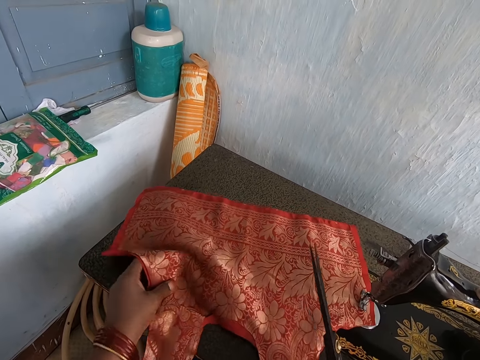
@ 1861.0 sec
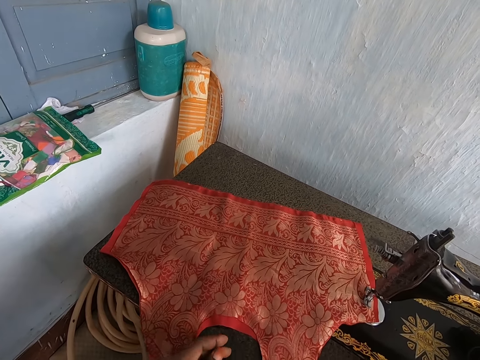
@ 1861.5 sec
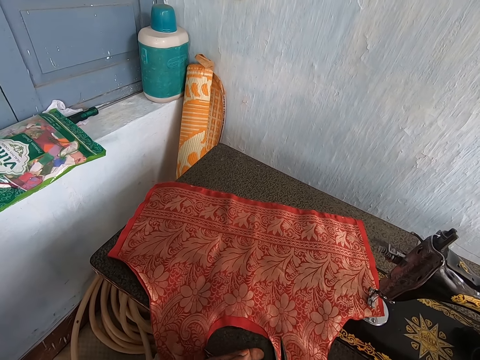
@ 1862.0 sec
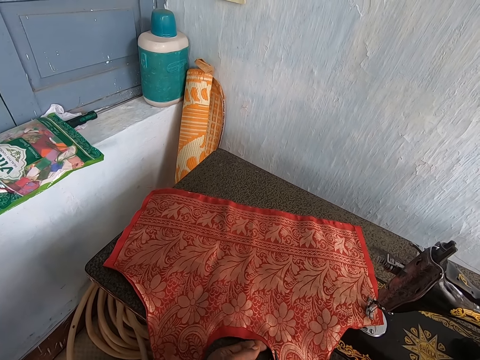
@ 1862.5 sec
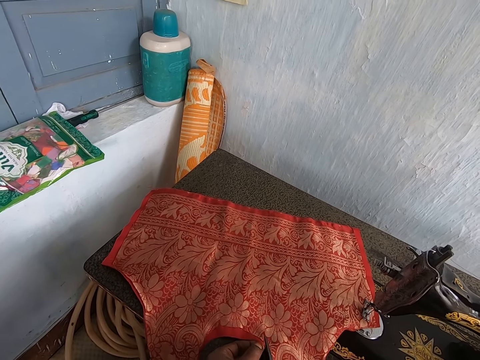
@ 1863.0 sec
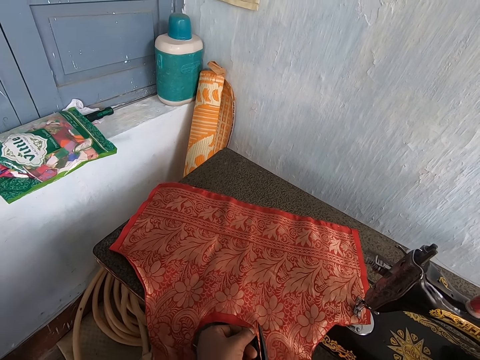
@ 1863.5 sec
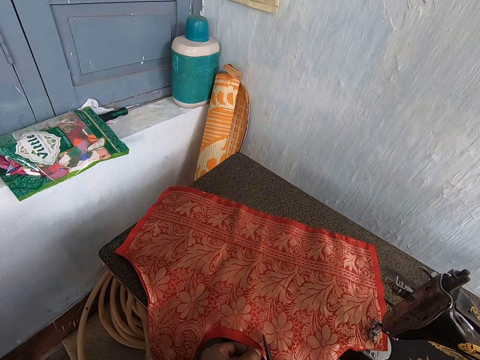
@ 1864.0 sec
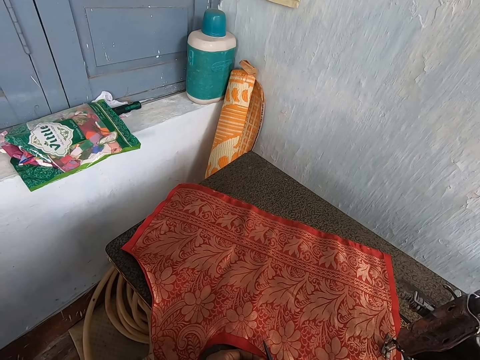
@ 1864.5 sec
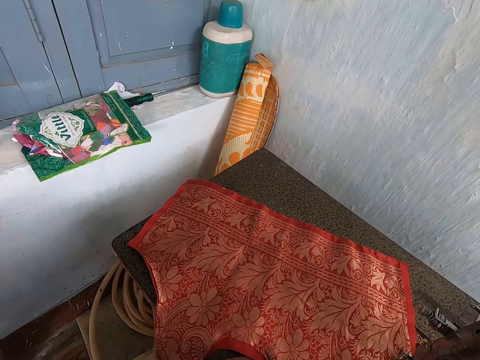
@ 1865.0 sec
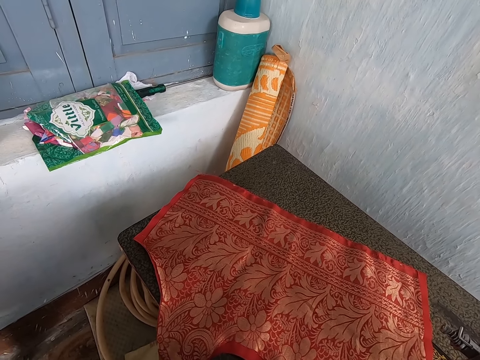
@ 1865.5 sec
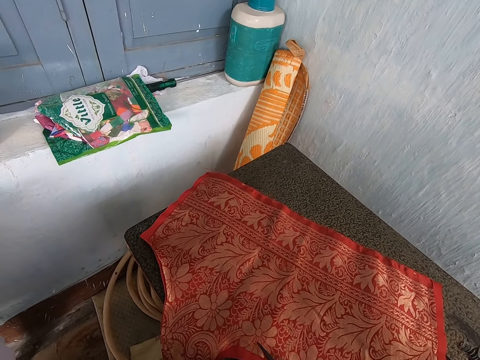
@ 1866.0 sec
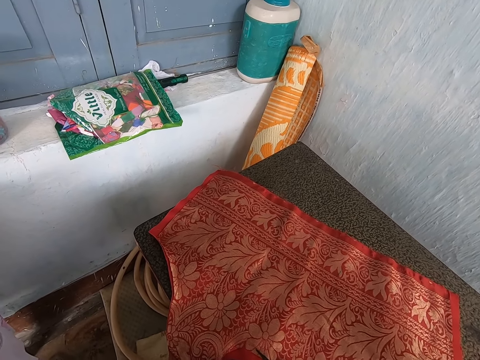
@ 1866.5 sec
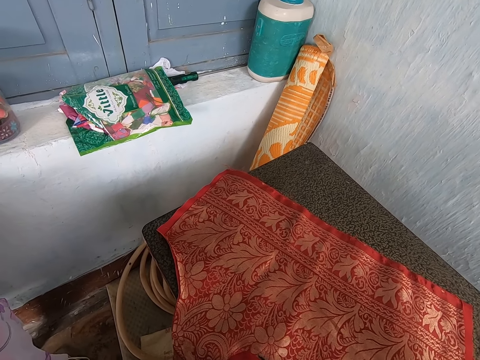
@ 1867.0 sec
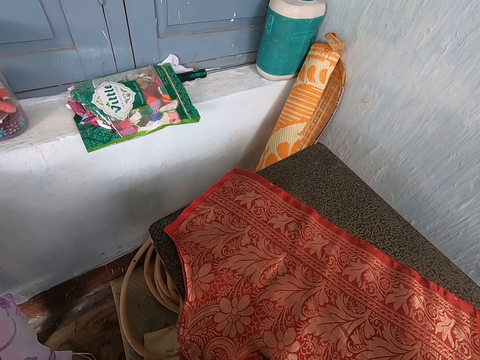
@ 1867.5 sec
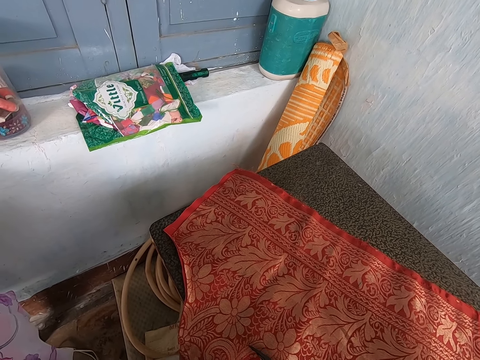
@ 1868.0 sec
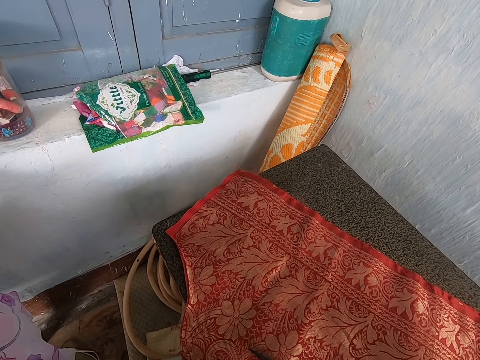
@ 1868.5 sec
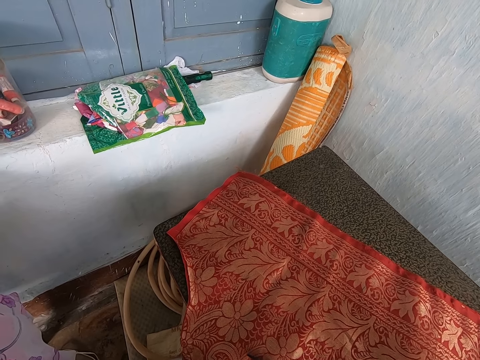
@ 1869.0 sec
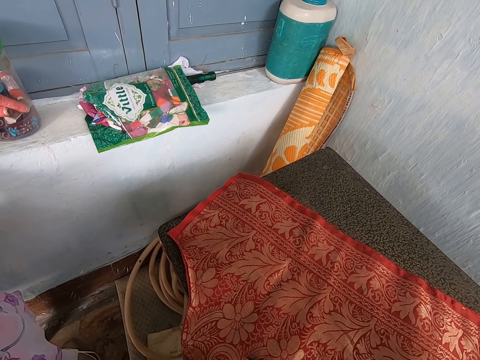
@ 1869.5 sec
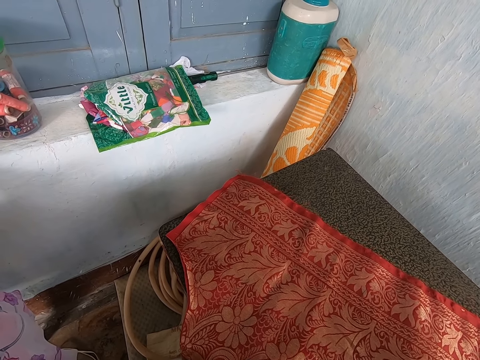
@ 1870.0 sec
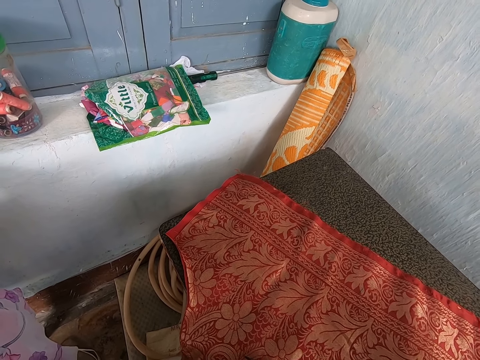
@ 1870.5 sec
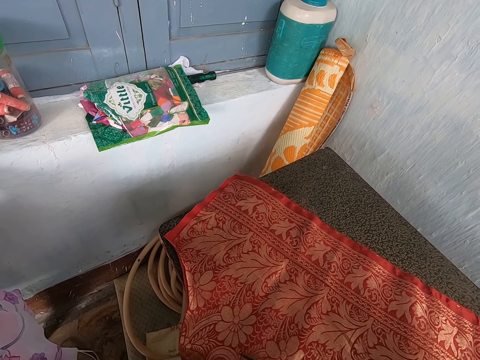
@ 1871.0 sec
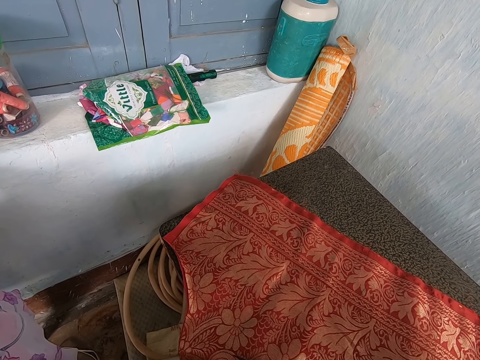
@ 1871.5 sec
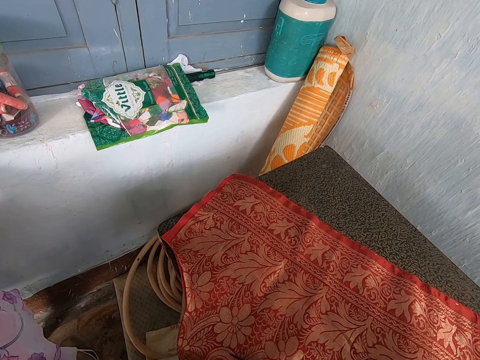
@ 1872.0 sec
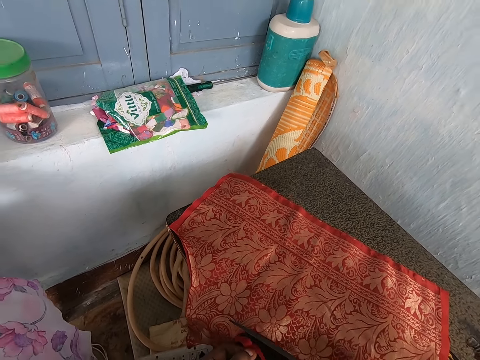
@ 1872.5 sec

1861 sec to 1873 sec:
The camera wearer trims off the excesses of the cloth with the pair of scissors in her right hand.

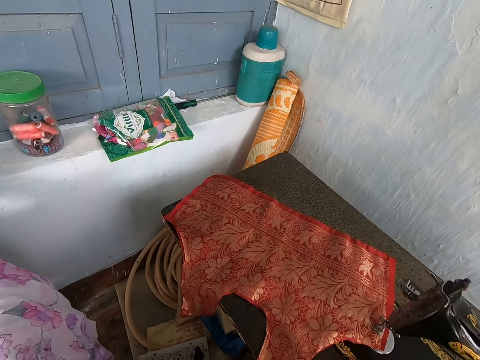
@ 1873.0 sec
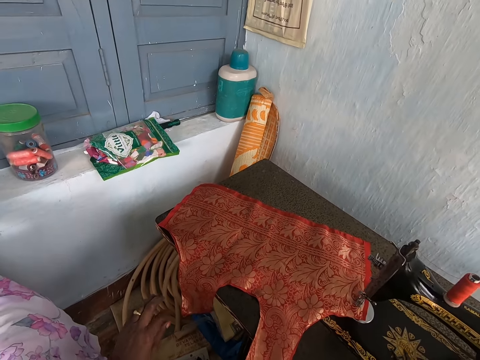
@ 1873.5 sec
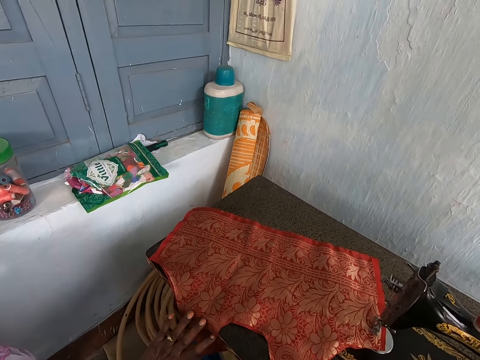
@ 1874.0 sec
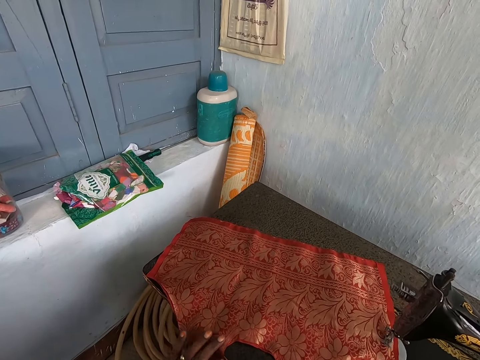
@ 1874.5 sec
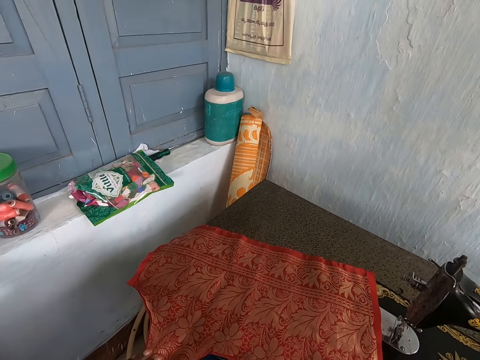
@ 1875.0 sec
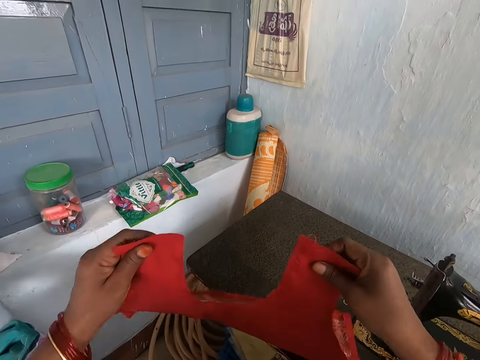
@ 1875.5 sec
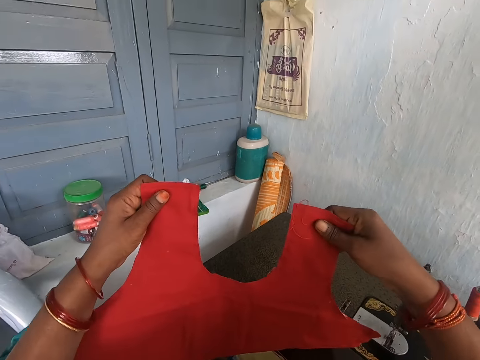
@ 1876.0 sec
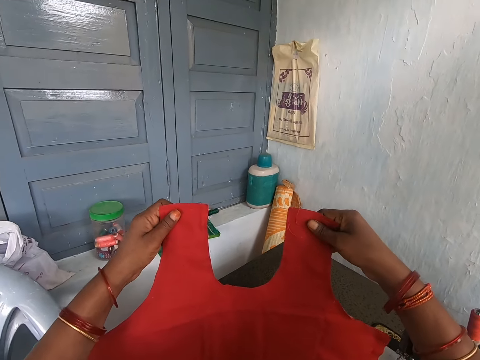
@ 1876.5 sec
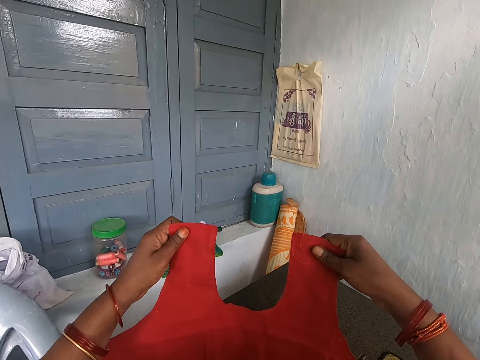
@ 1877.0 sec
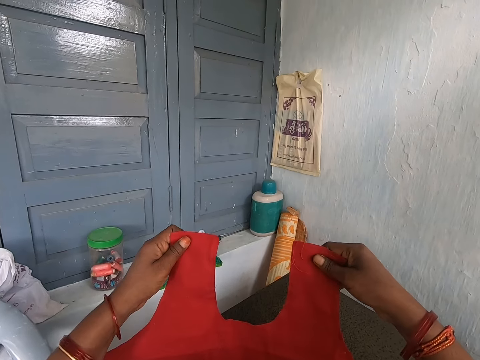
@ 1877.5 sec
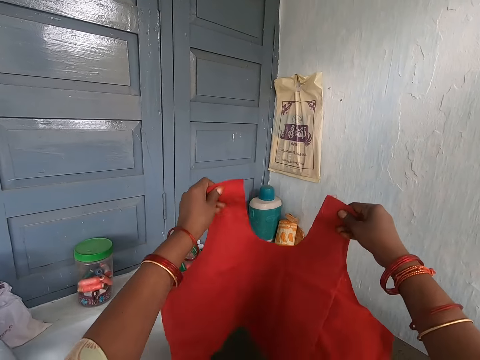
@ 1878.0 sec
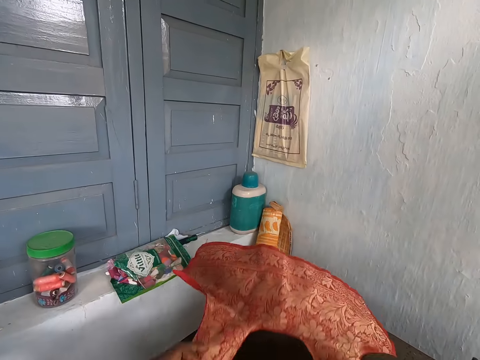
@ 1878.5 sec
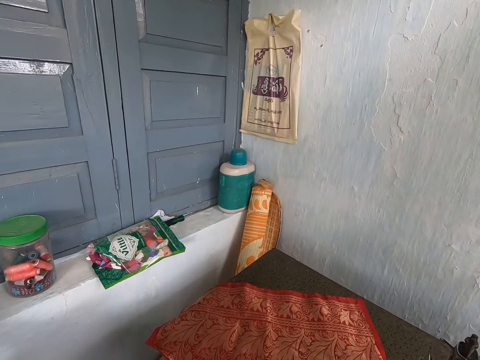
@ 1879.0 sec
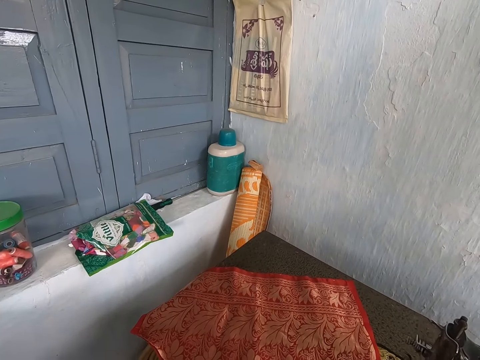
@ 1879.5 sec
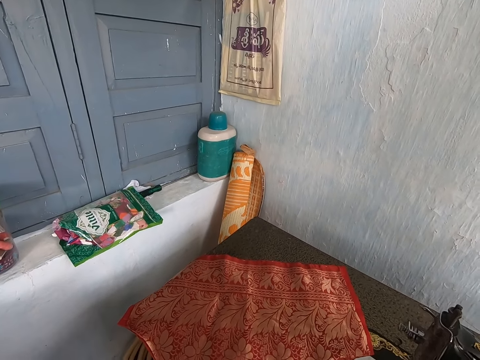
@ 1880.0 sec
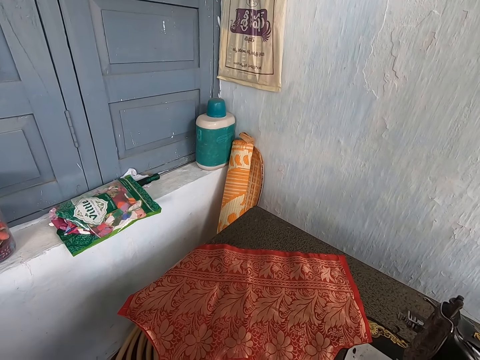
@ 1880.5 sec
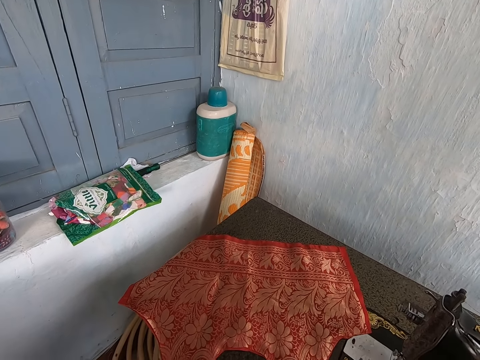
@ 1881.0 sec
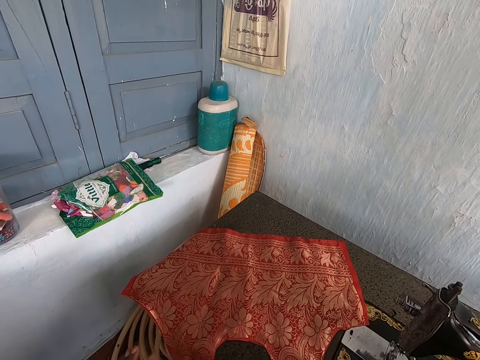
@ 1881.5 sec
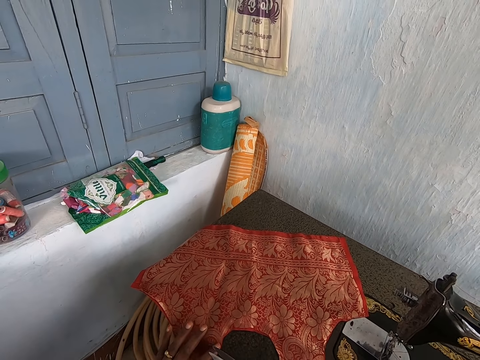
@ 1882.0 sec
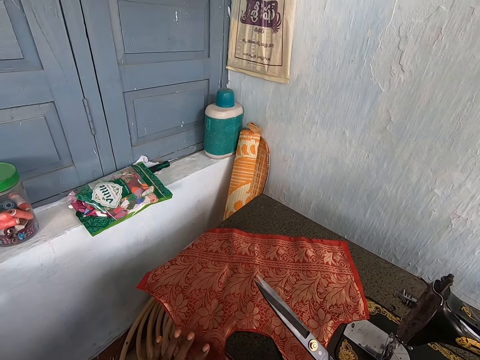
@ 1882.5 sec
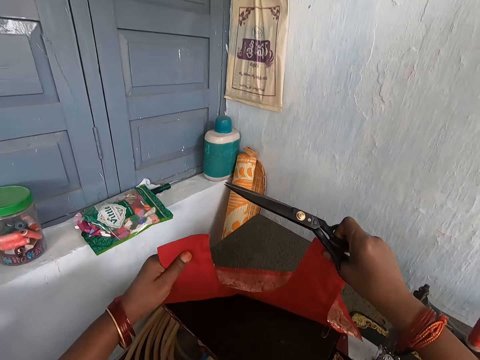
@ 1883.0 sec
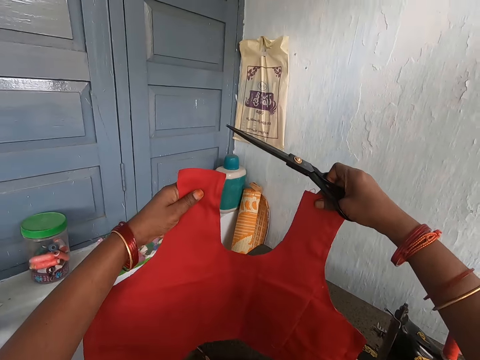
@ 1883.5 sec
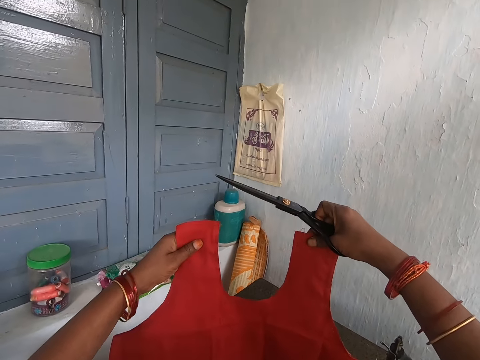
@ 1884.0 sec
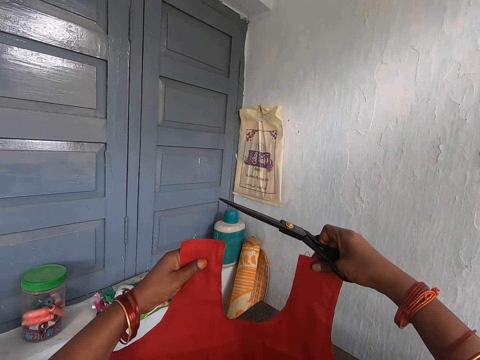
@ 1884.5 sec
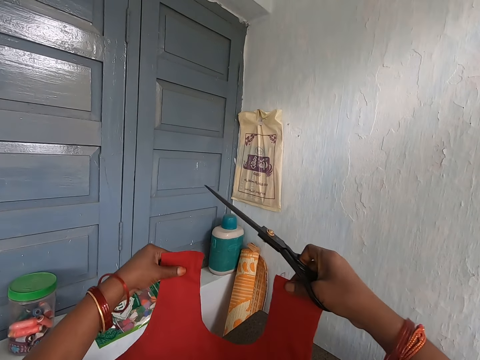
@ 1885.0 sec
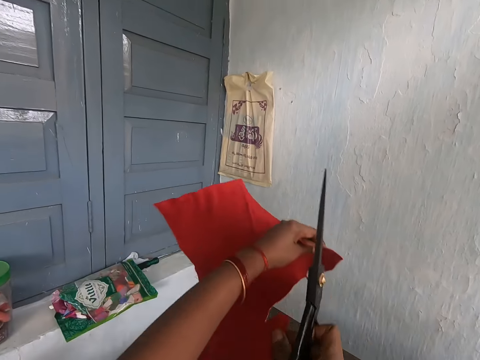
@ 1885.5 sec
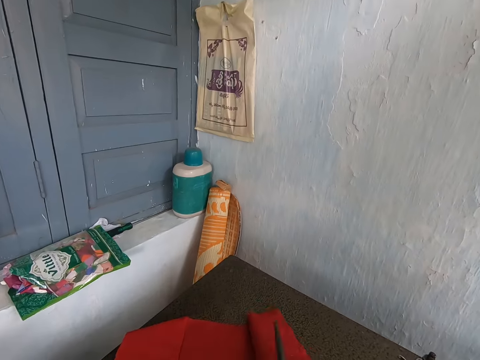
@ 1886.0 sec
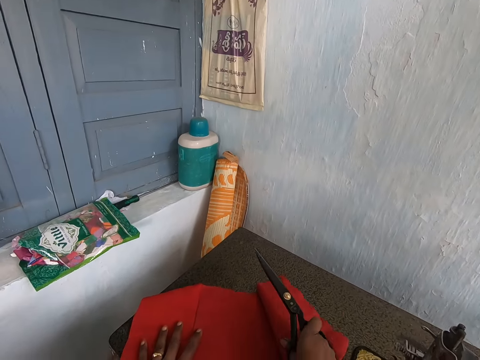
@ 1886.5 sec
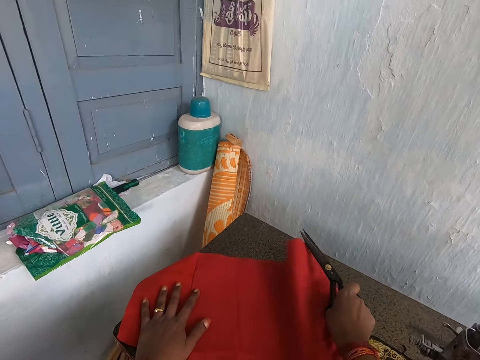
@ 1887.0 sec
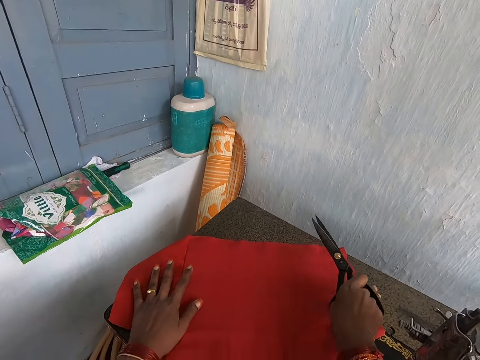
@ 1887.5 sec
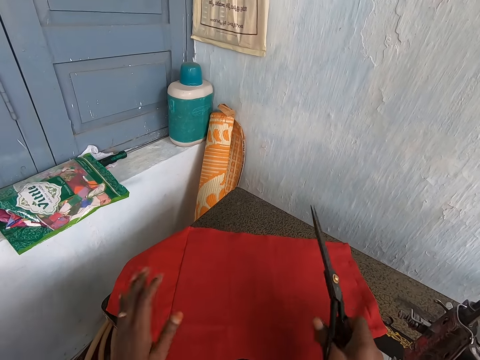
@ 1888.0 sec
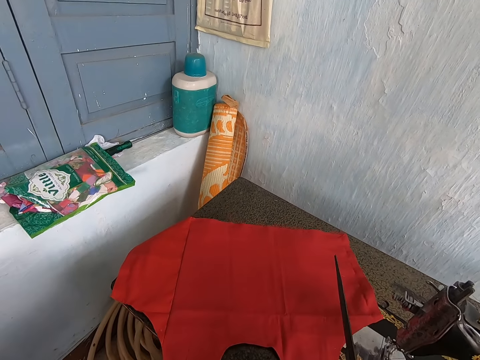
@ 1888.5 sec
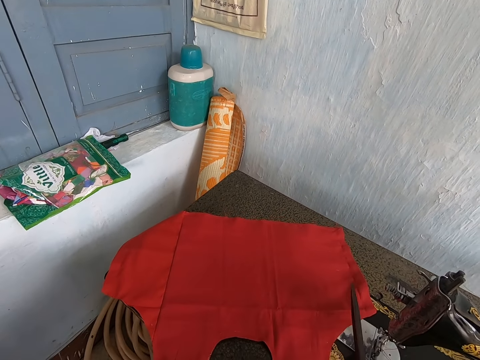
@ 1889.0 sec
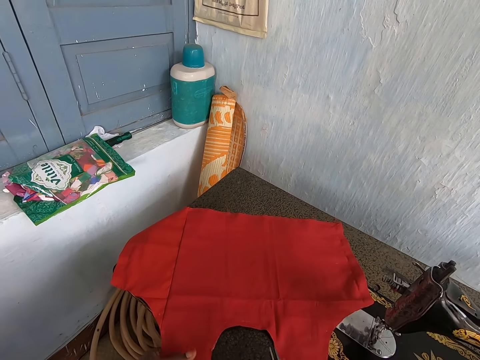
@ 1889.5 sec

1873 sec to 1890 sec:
The camera wearer drops the pair of scissors on the sewing machine with her right hand. She holds the cloth with both hands. She lifts the fabric. She lays the cloth on the sewing machine with both hands. She holds the cloth with both hands. She lifts the fabric. She lays the cloth on the sewing machine with both hands.
